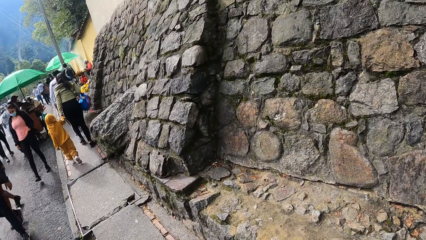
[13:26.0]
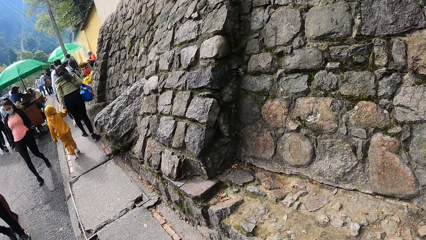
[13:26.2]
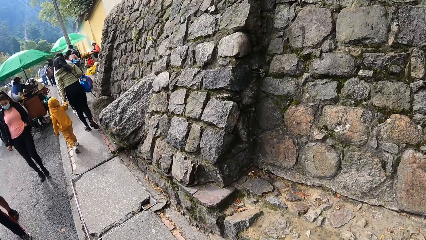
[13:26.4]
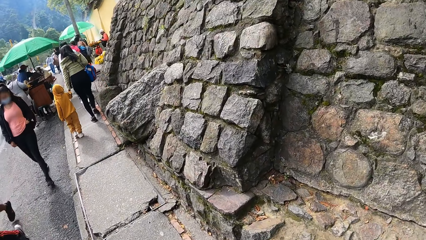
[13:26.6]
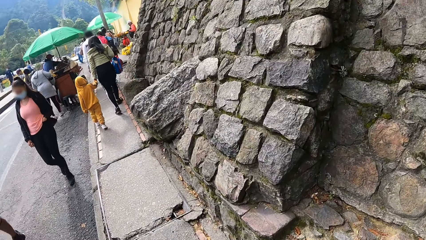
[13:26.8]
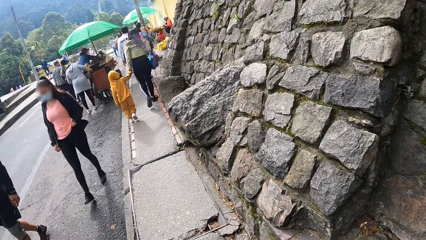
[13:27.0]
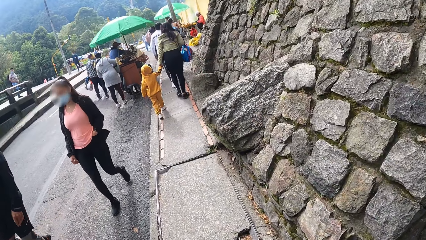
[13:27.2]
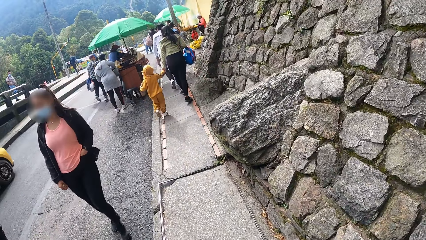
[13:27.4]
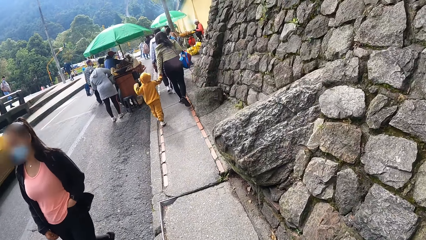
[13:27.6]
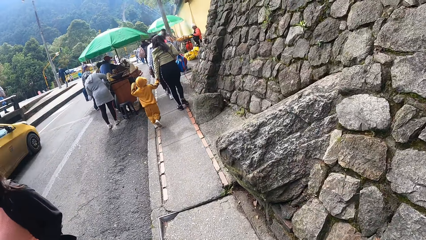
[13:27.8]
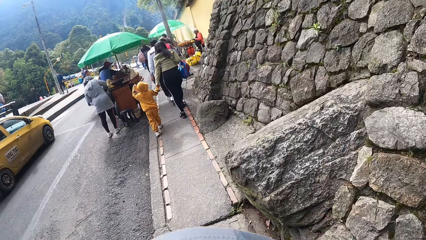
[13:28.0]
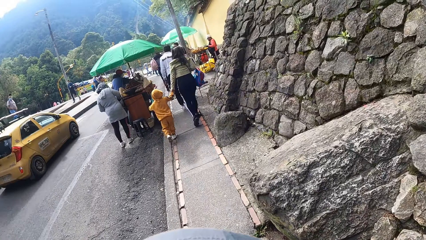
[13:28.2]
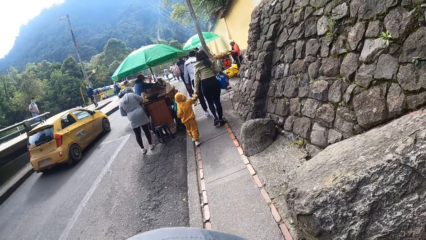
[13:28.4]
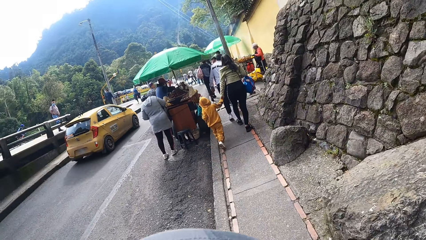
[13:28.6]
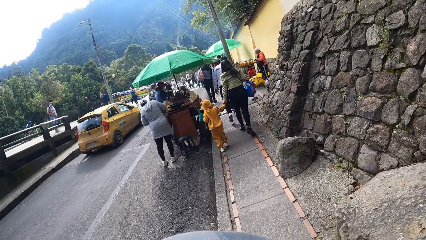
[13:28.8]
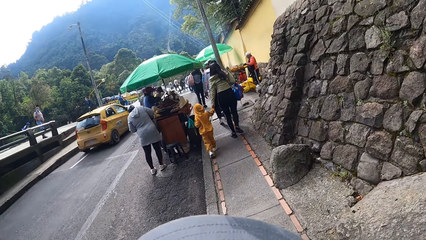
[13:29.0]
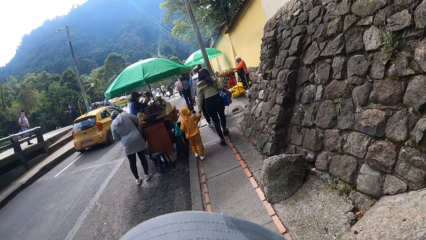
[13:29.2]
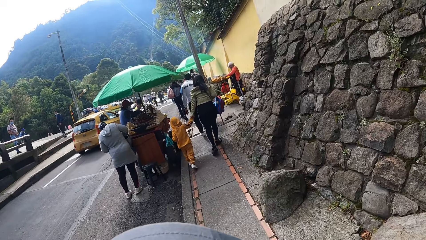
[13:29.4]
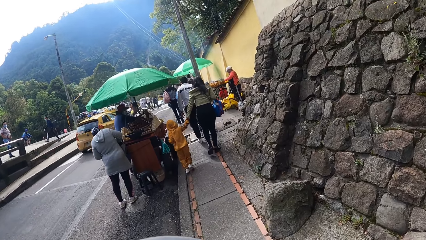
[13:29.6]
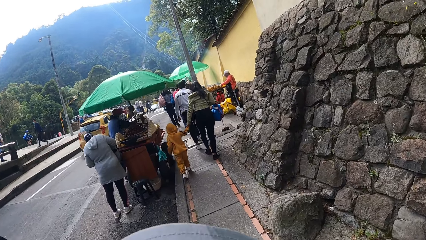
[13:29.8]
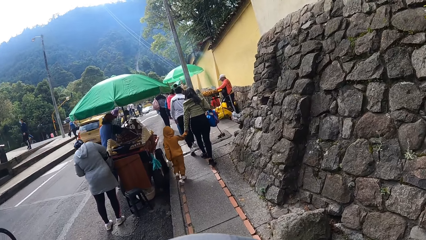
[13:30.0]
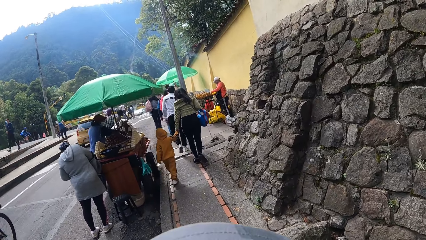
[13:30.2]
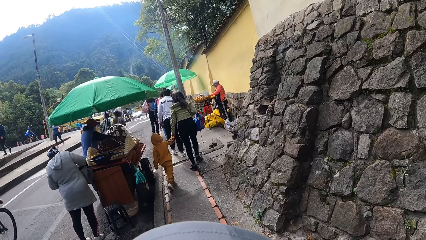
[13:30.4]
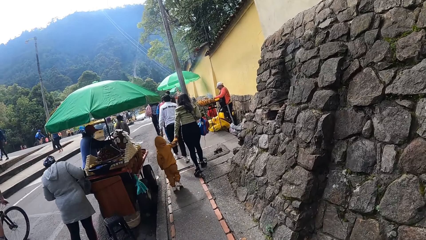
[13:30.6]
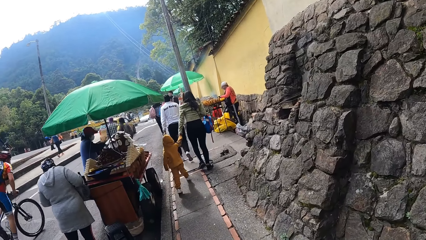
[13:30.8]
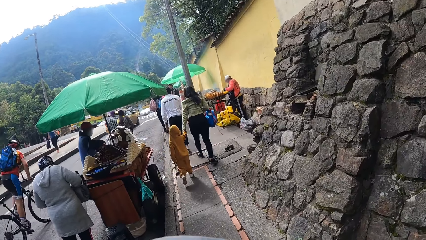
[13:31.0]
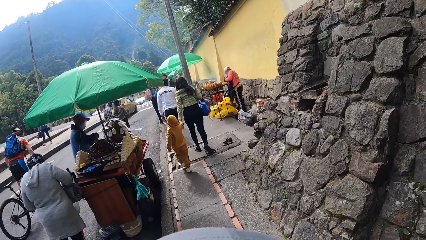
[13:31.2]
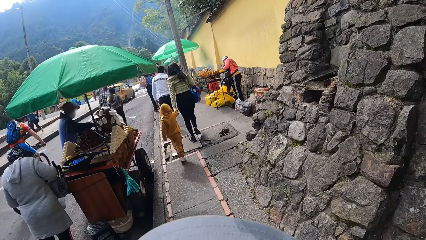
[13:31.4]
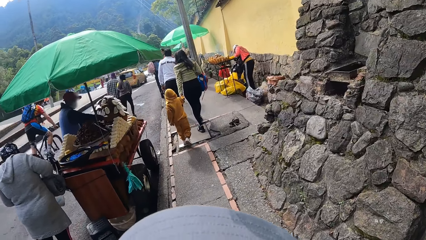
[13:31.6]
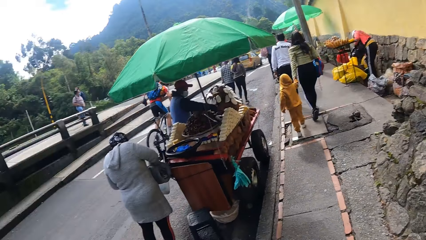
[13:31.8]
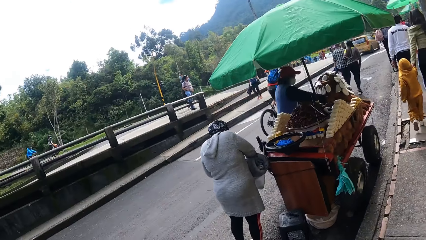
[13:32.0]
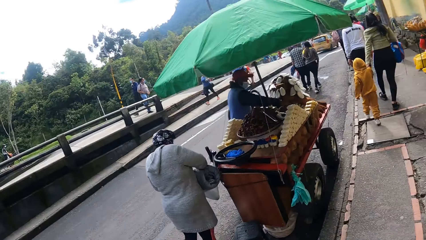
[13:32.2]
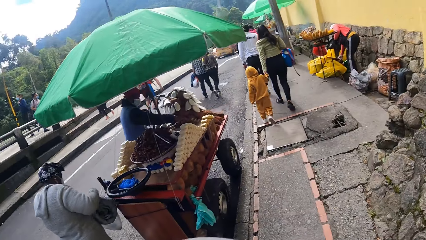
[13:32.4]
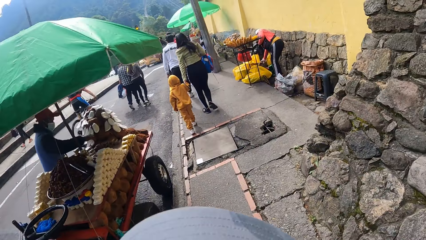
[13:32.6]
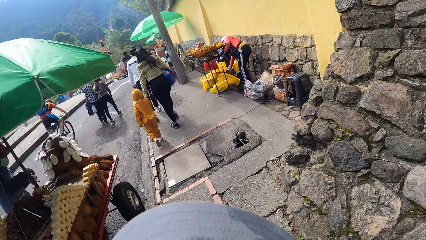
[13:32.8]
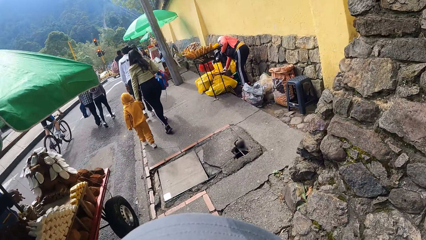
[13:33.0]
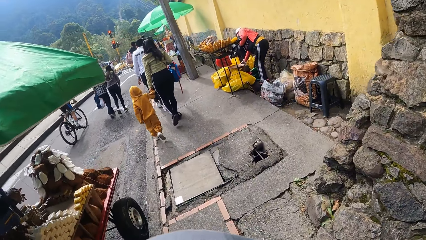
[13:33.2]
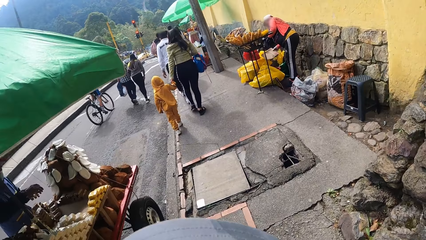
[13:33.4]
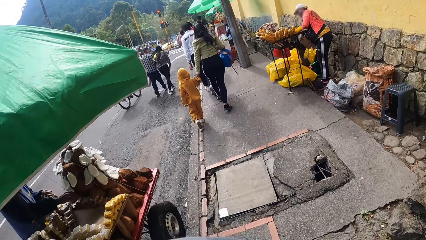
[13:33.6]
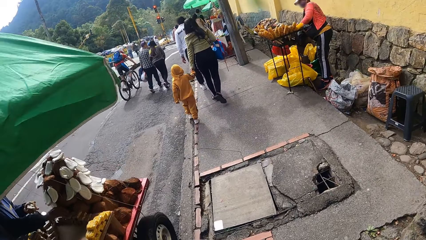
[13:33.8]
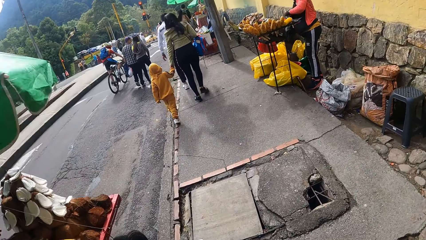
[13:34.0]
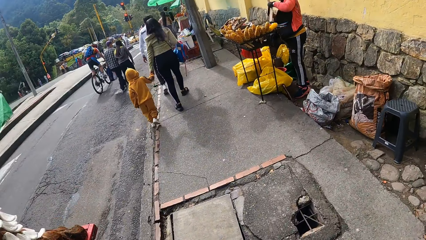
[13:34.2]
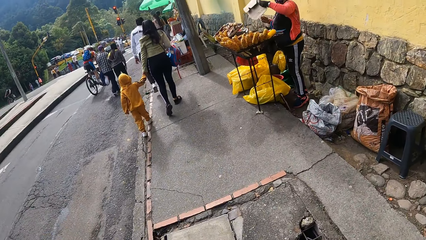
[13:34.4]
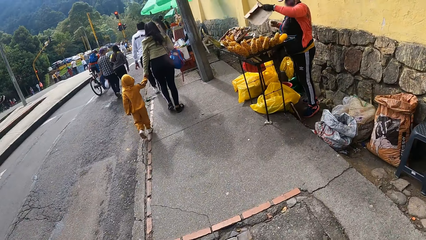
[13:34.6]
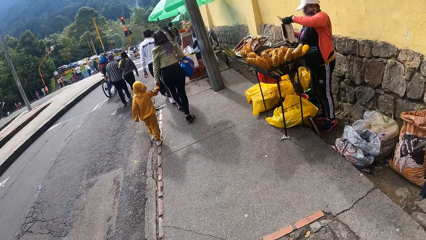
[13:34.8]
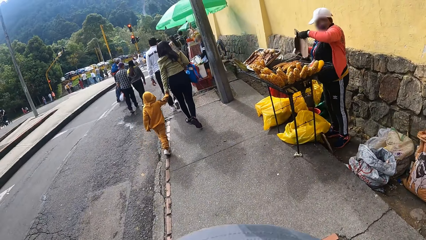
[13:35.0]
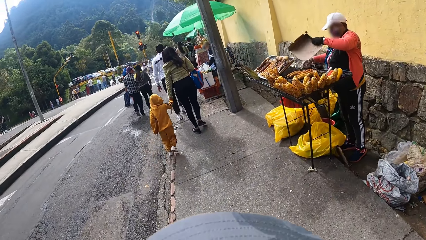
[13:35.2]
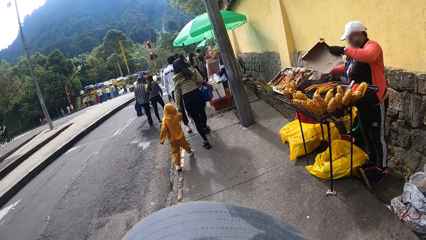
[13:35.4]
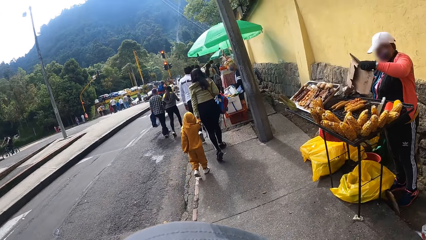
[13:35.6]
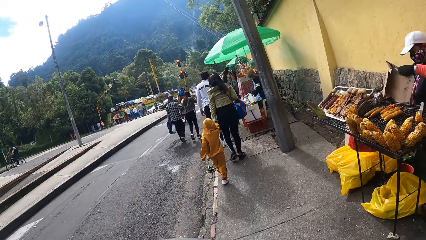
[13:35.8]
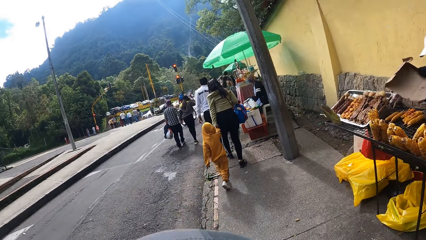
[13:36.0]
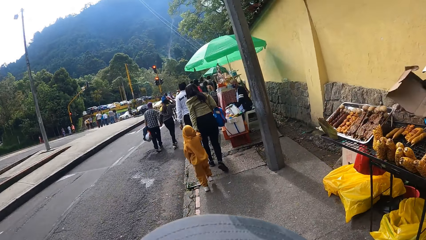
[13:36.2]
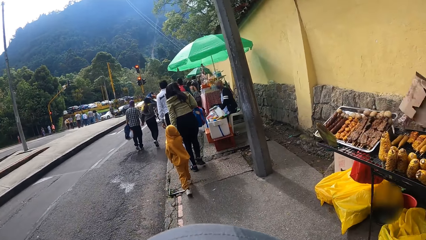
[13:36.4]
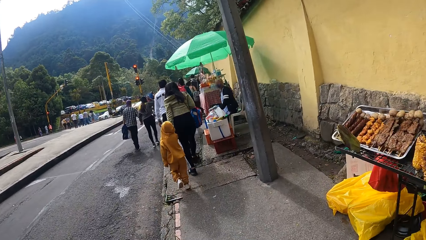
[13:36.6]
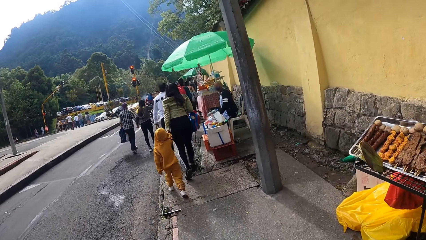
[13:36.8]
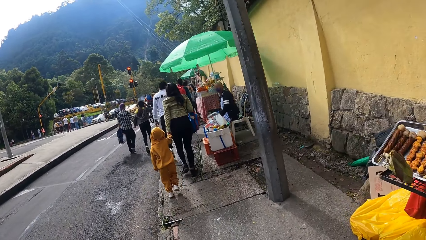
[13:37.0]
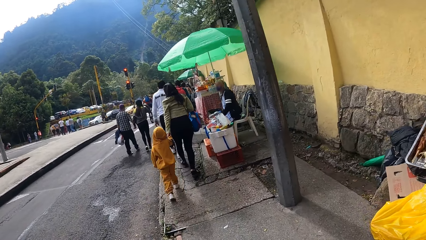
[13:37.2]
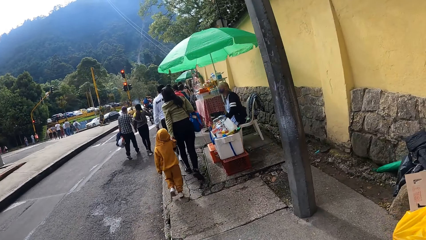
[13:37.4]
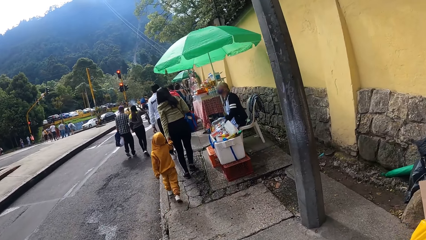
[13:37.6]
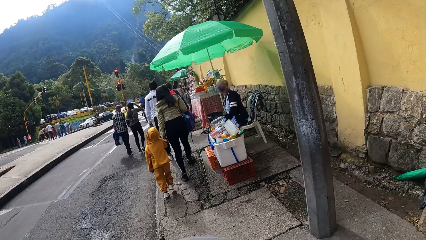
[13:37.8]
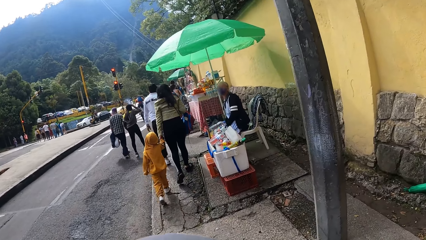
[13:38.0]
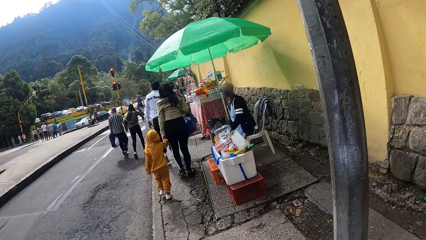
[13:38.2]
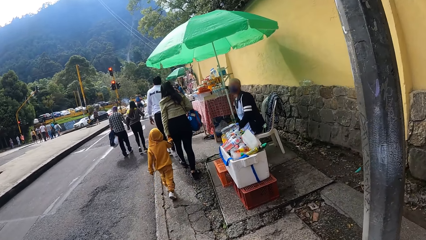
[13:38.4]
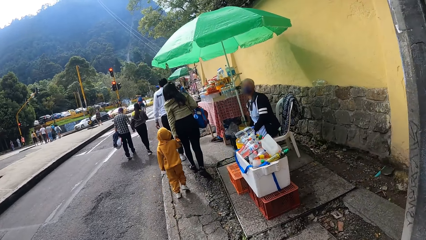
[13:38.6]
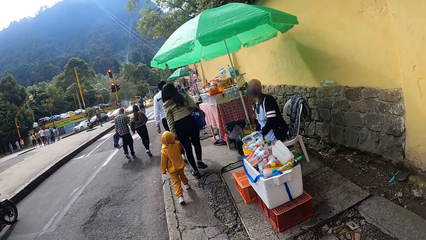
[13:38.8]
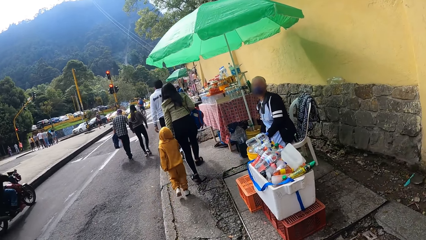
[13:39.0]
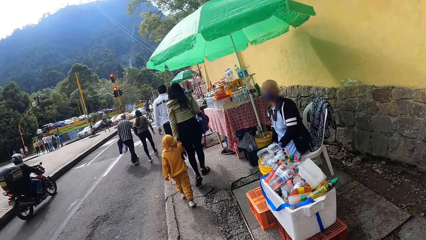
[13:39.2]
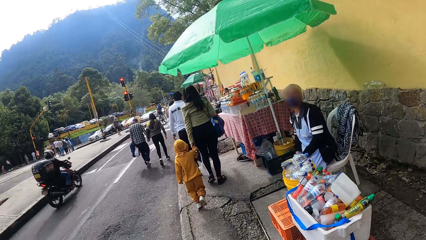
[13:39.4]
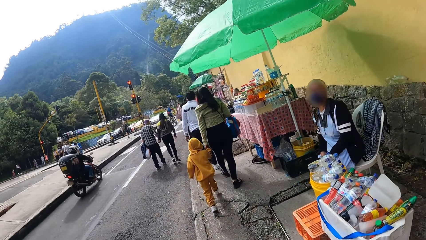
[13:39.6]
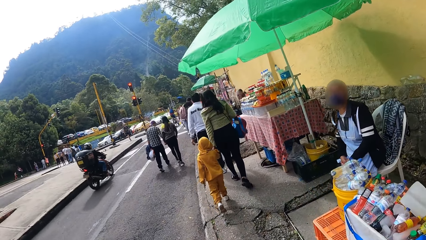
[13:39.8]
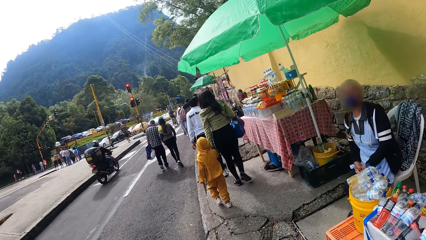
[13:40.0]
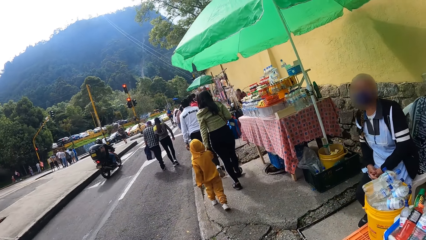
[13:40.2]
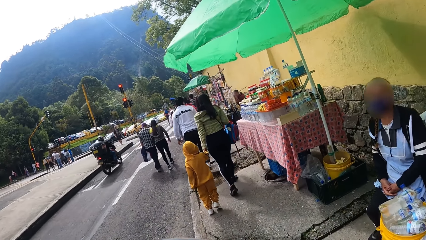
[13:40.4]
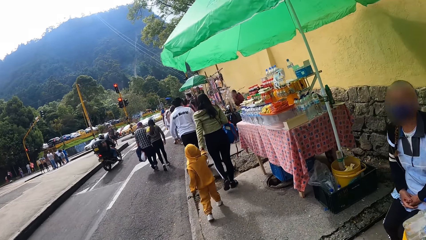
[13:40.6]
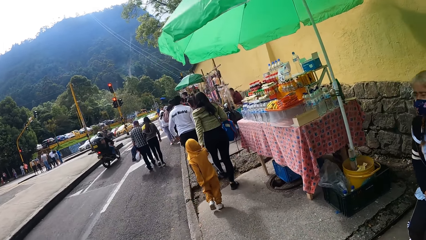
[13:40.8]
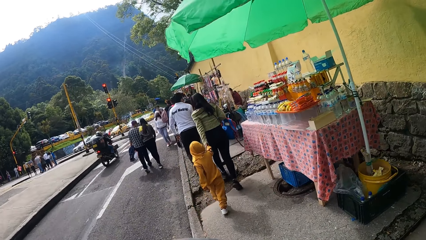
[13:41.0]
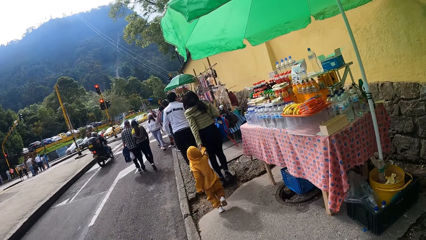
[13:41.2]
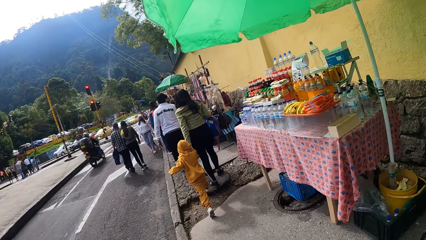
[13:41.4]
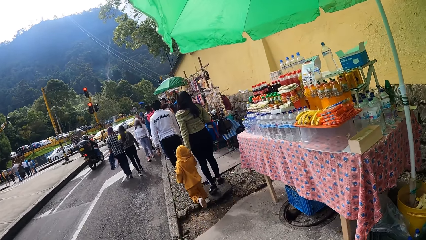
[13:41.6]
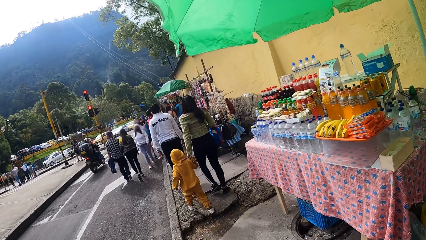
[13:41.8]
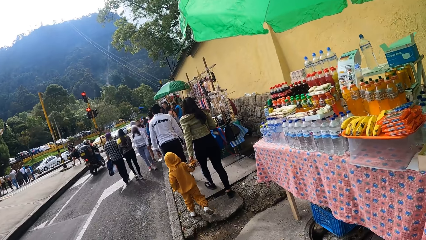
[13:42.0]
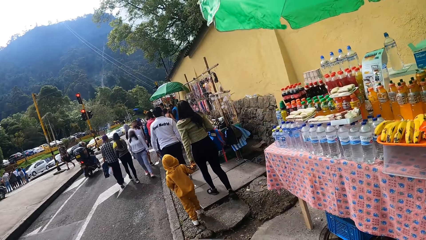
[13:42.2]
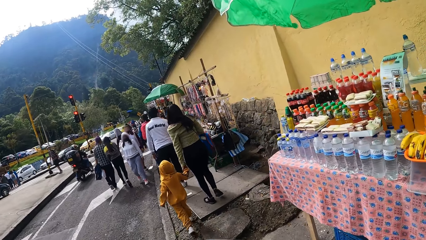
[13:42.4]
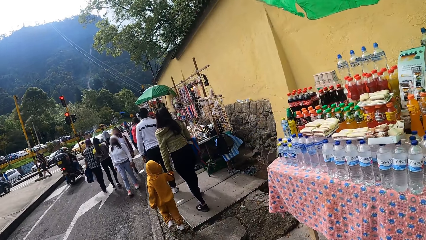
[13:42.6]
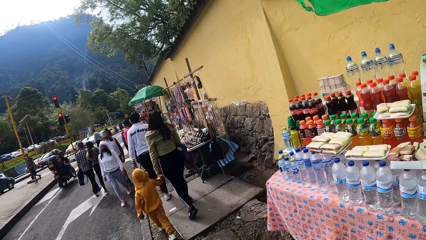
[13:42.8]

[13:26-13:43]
A yellow car drives past the camera wearer. A man rides past the camera wearer on a bicycle. A motorcycle drives past the camera wearer.
